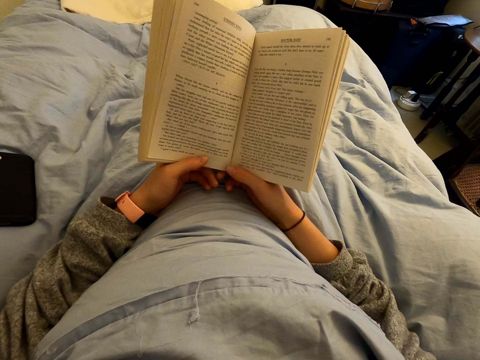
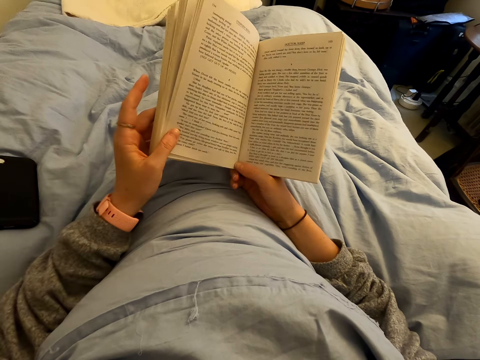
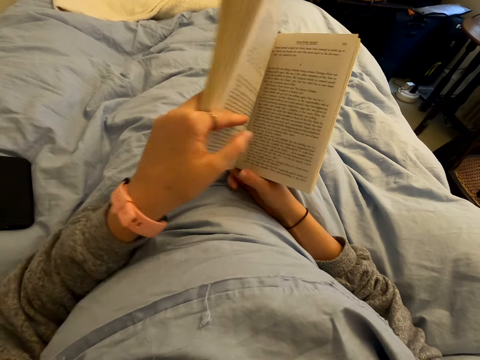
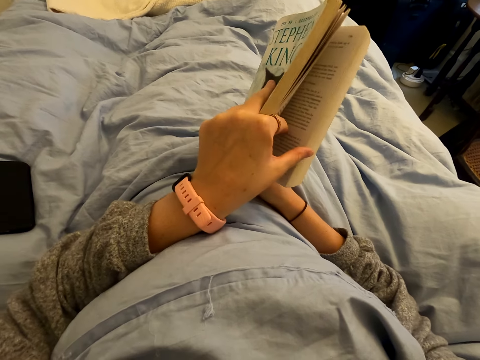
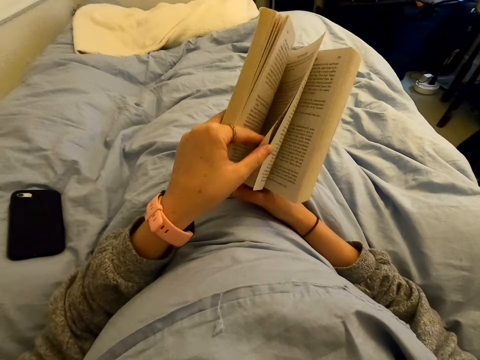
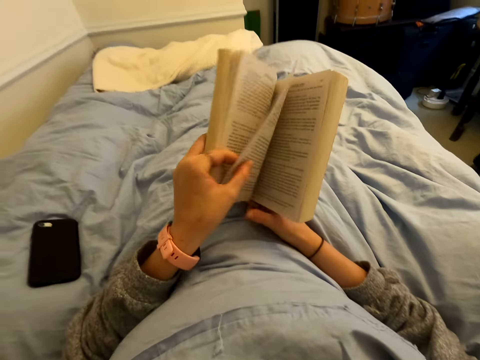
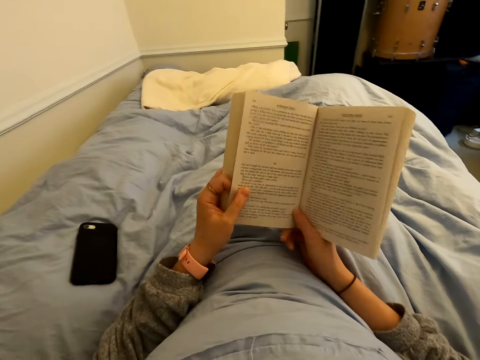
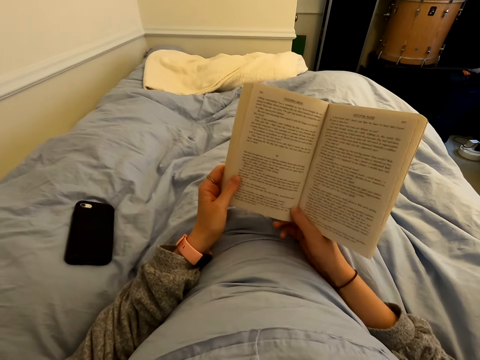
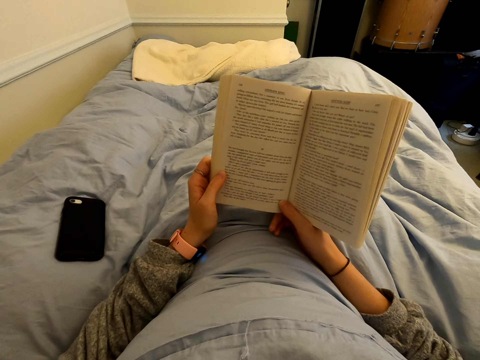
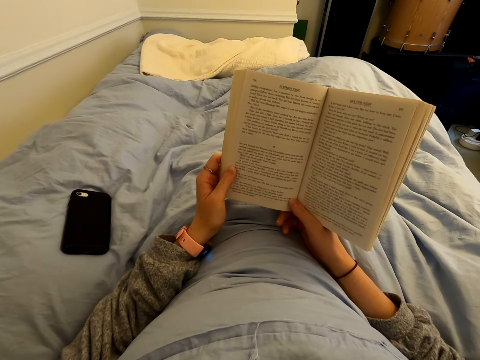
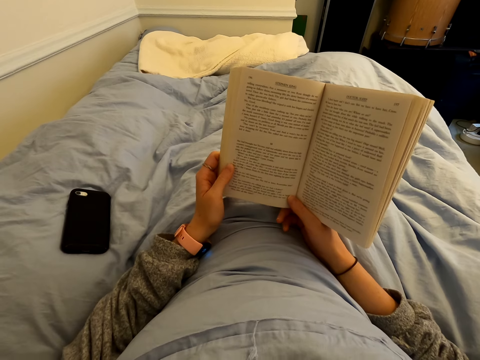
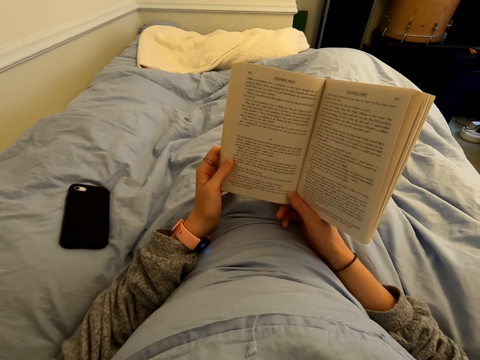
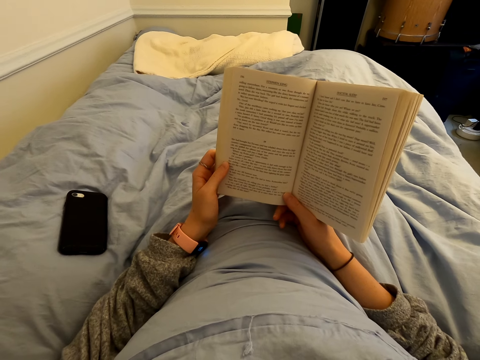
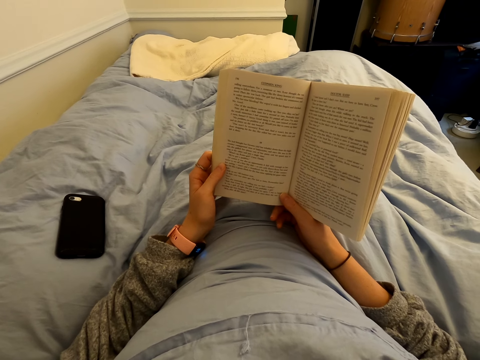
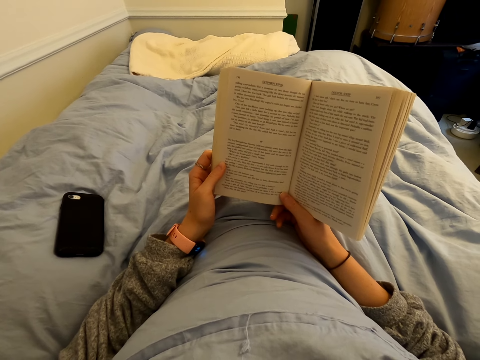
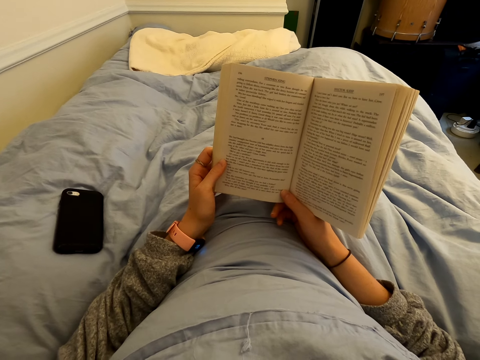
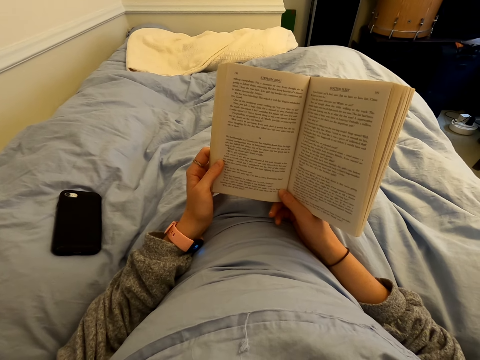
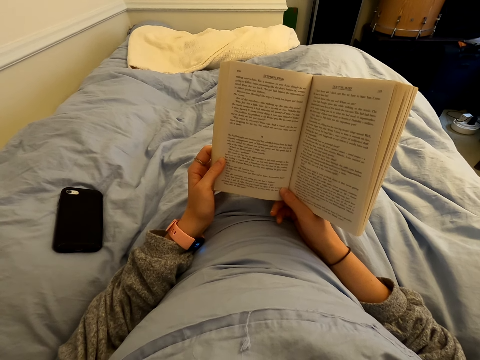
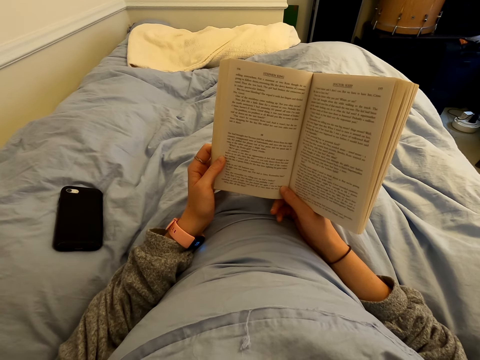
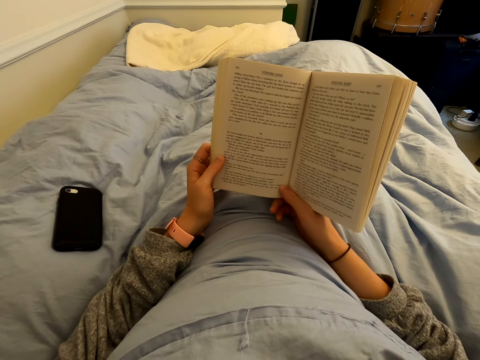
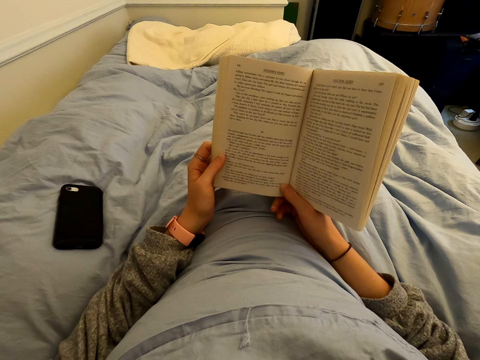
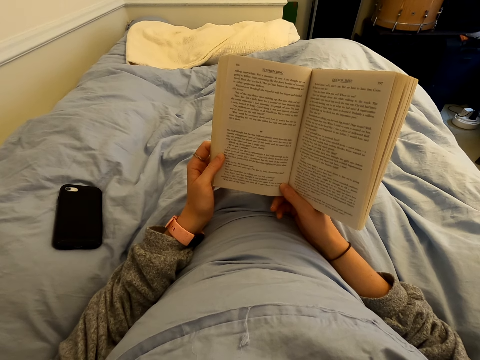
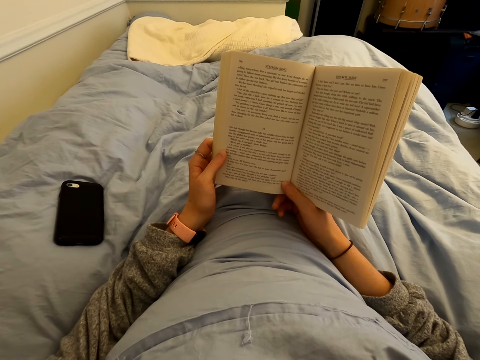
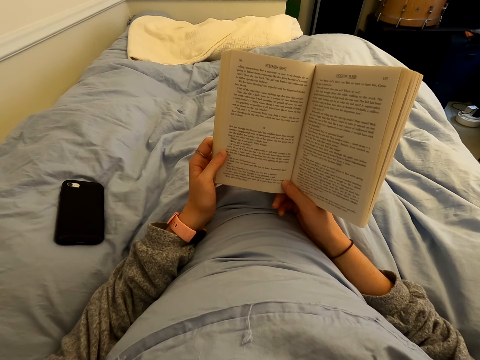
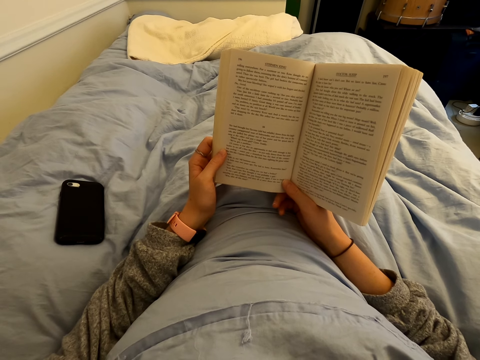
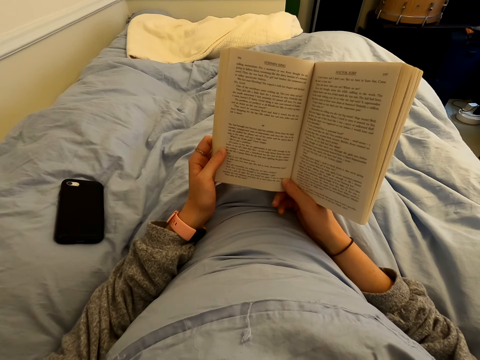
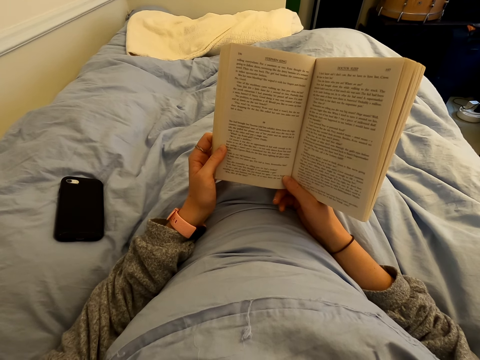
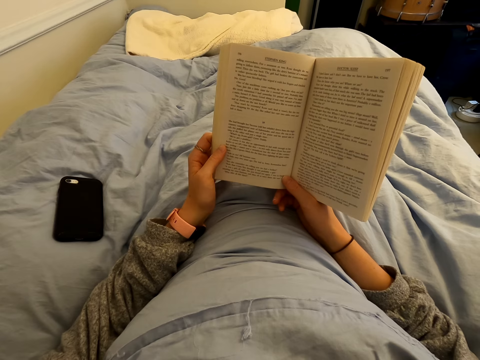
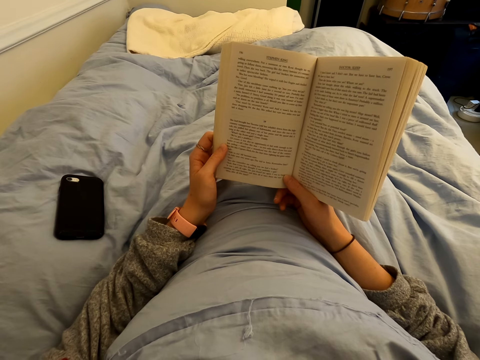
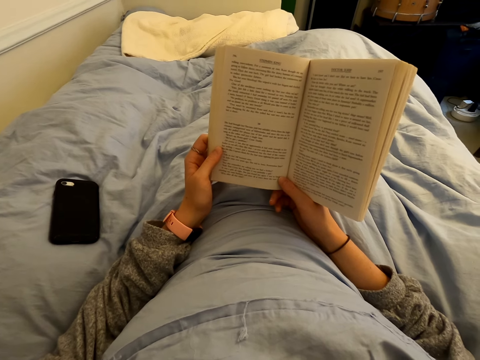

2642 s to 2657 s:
The camera wearer turns a page of a book. They read the book. They read the book.

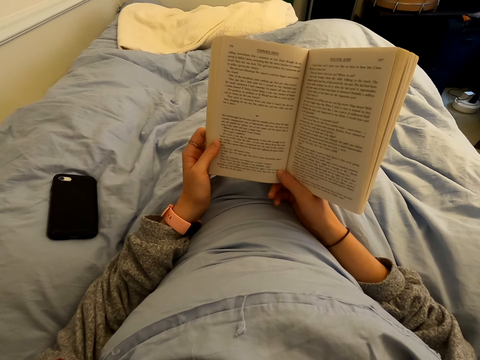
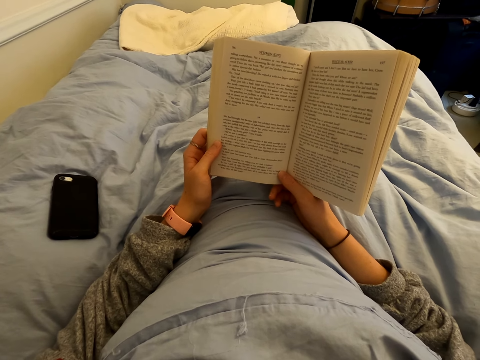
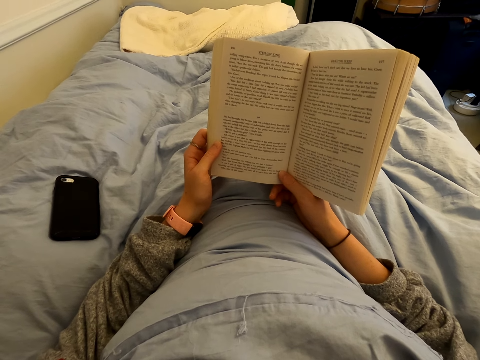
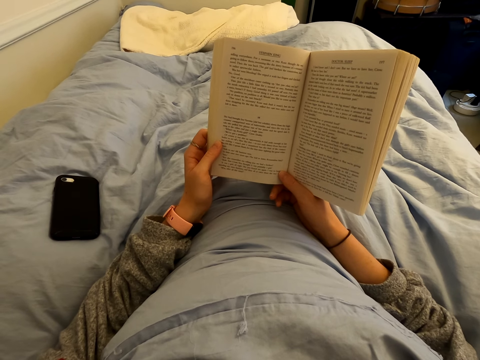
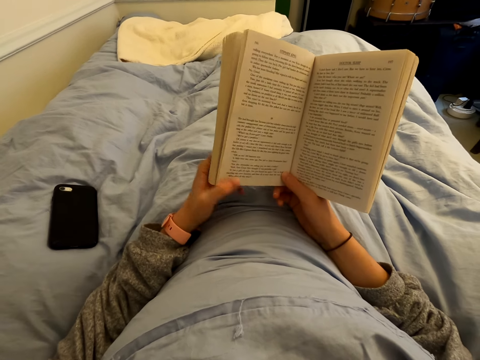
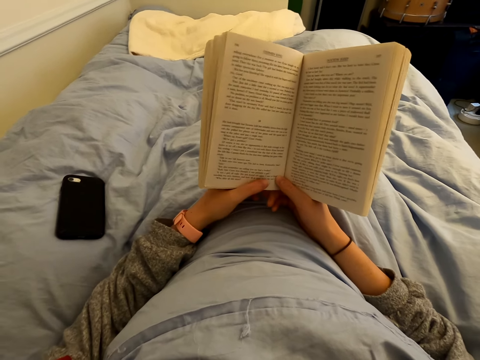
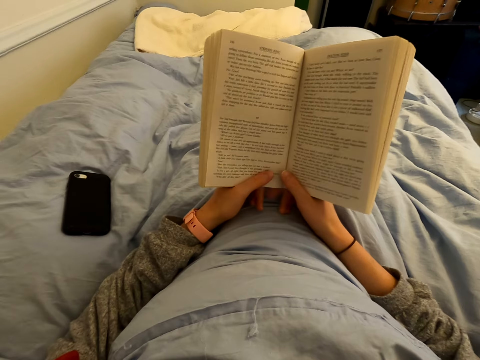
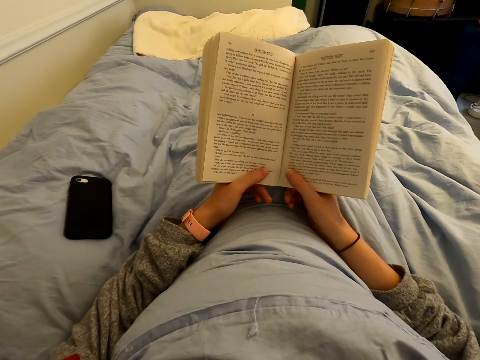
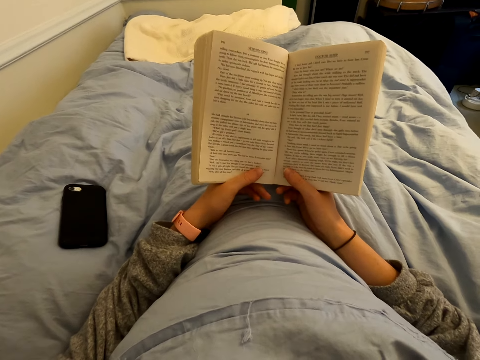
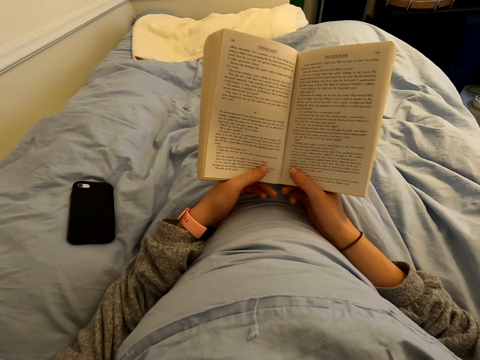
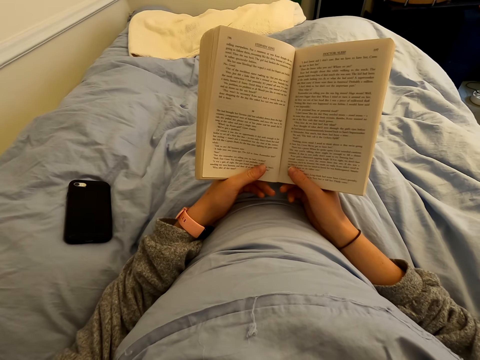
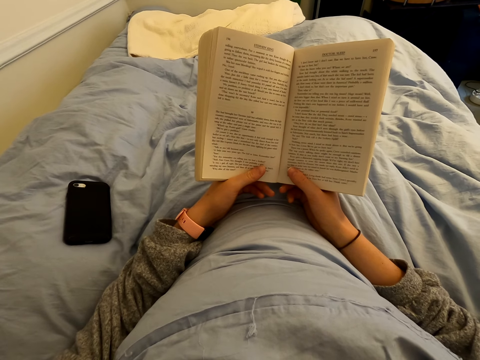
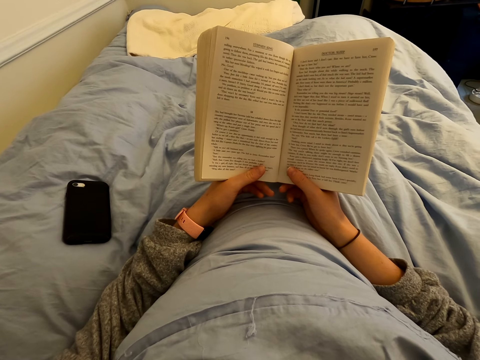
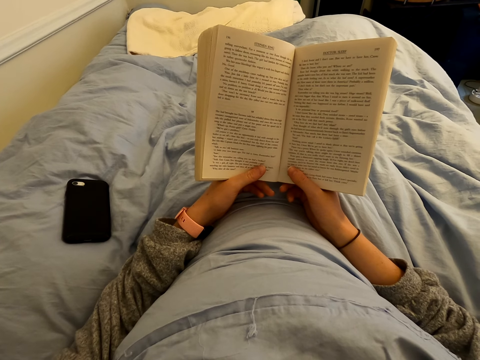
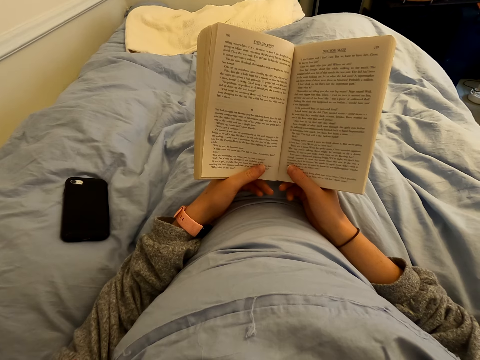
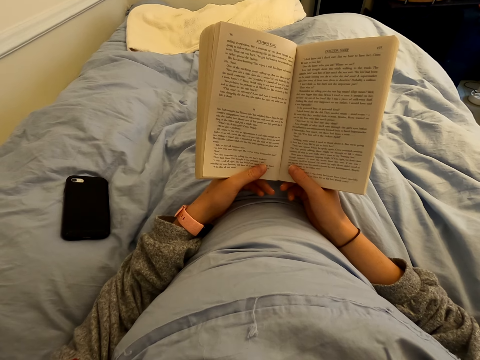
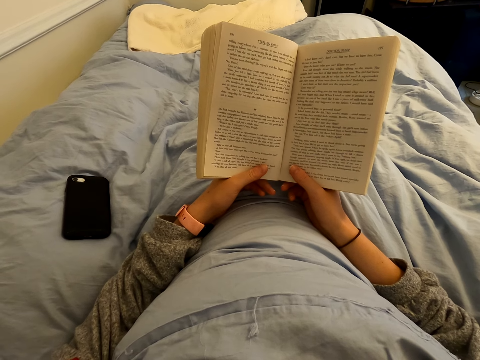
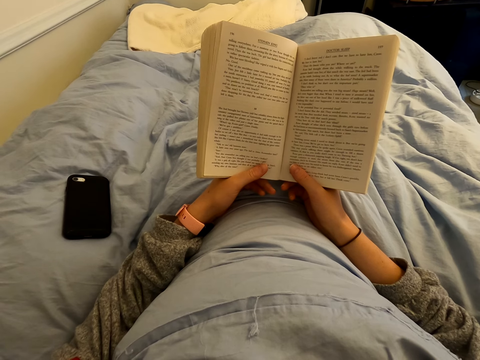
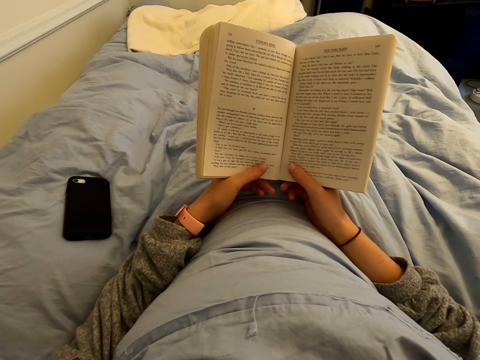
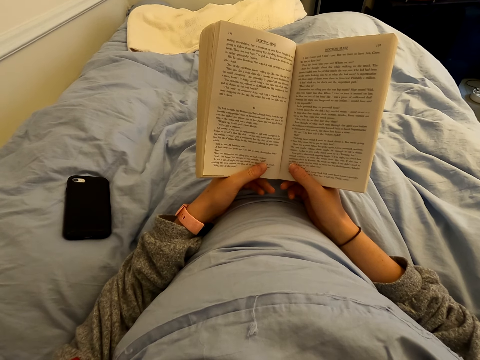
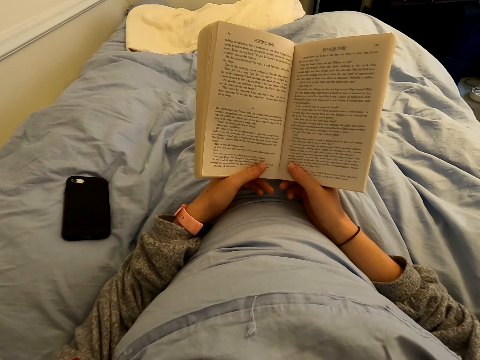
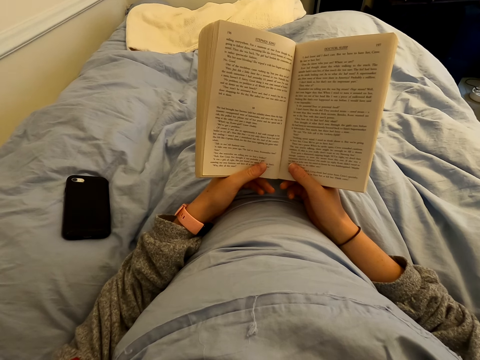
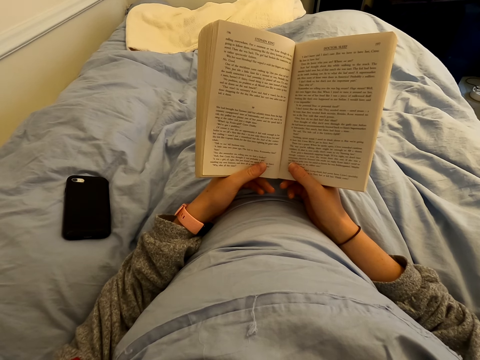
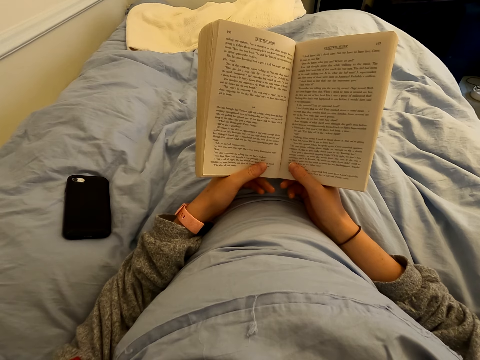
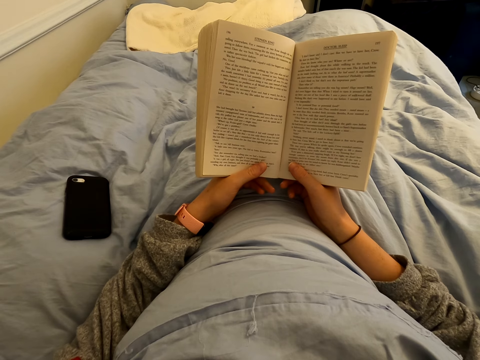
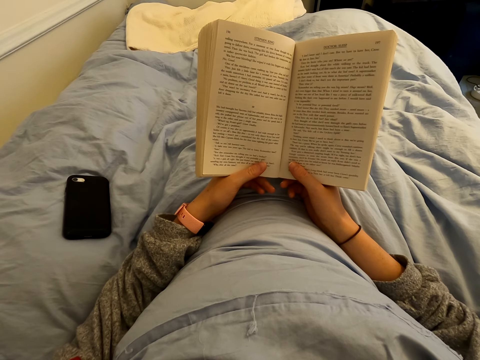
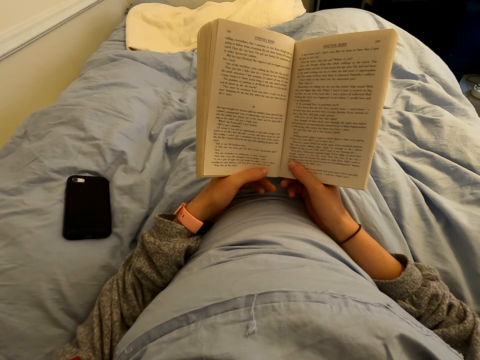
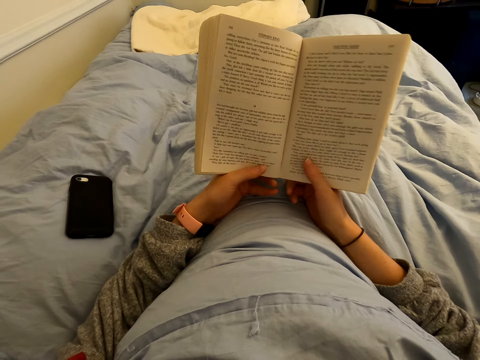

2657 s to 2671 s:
The camera wearer straightens a hand. They read a book.
